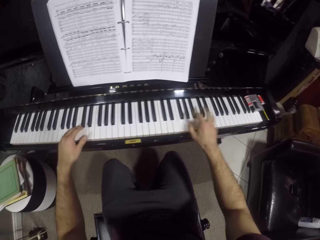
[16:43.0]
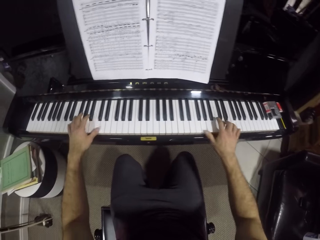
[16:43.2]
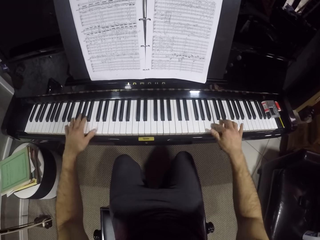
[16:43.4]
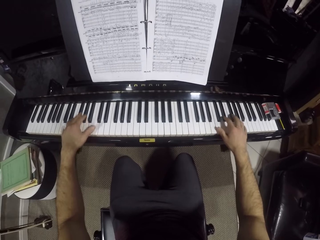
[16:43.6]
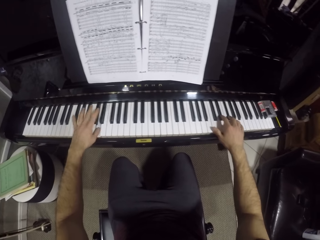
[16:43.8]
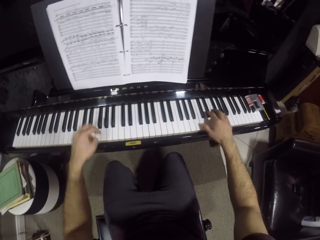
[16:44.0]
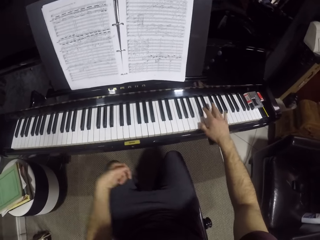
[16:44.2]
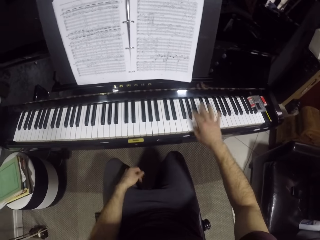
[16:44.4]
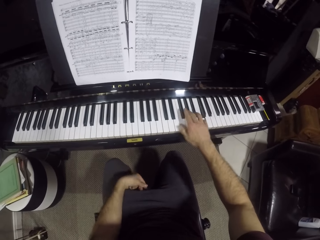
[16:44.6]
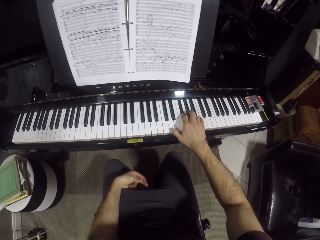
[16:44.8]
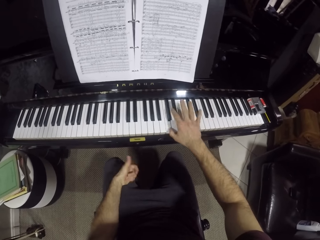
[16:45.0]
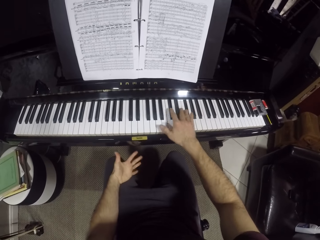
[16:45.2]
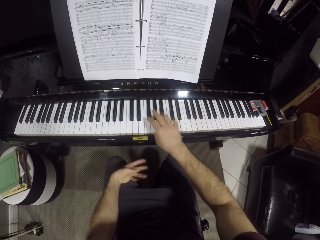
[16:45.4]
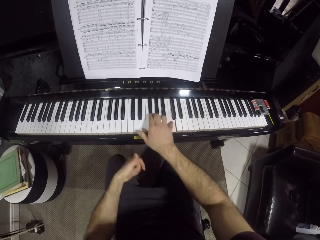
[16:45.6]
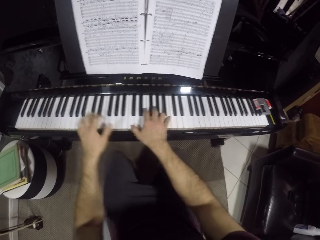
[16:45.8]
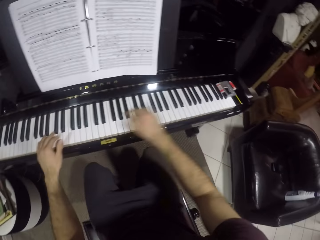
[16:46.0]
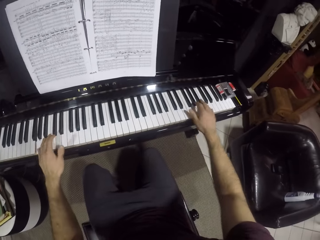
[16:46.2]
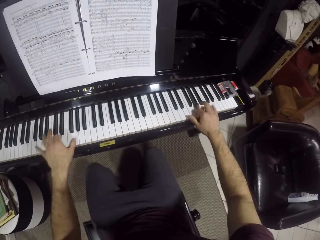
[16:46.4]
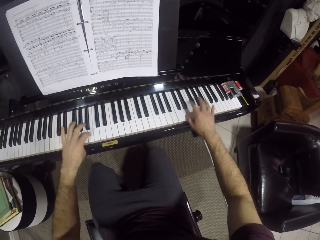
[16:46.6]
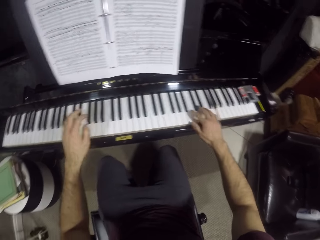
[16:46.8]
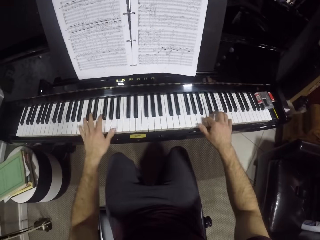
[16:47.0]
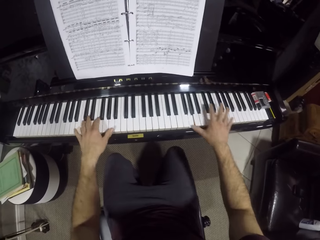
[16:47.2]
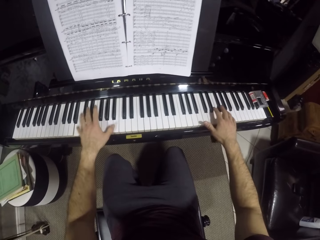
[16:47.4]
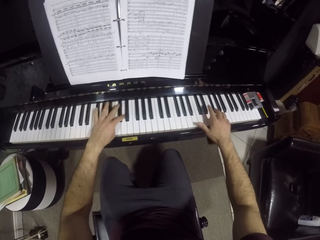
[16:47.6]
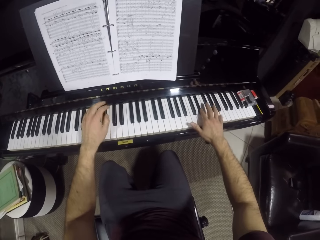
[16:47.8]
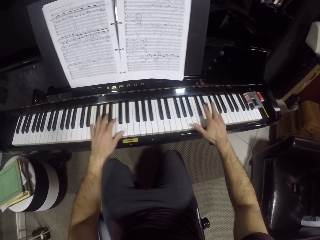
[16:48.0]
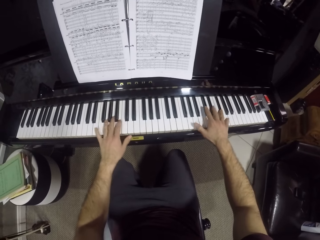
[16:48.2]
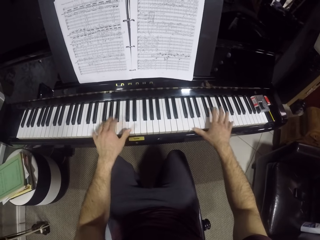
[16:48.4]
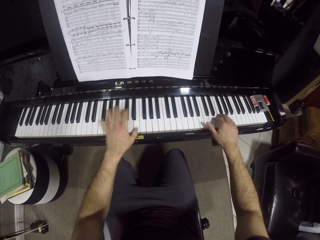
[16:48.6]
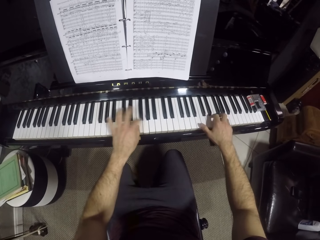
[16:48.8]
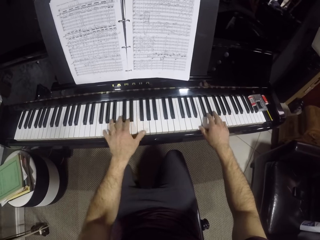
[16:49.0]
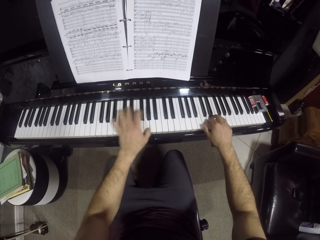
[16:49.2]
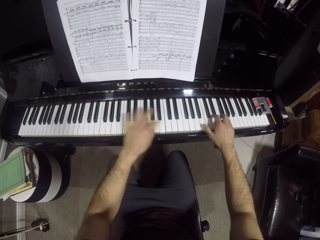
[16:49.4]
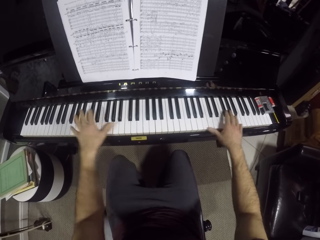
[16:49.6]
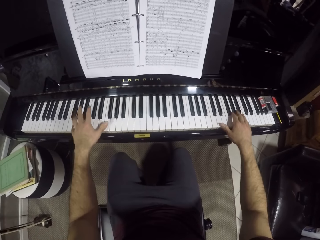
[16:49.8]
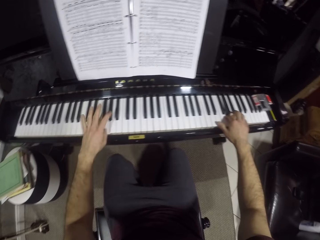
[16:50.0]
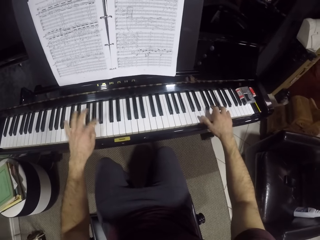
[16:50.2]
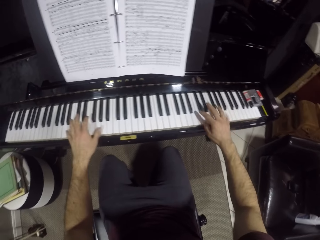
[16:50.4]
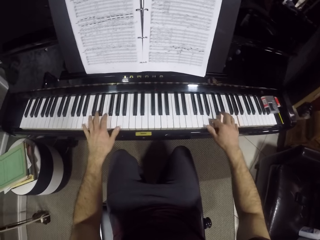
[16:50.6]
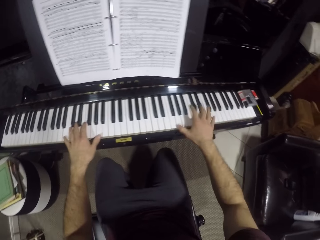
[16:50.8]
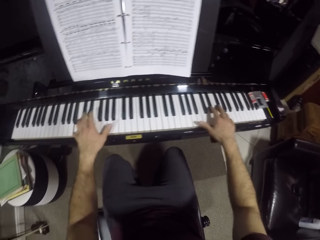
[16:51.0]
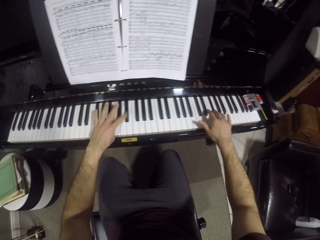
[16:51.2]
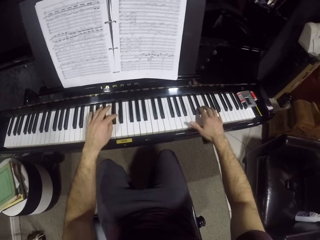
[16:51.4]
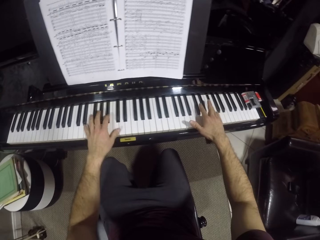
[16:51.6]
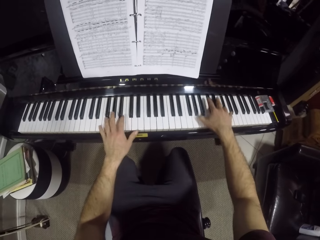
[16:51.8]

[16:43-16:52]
The camera wearer plays the piano keyboard with his right hand. He plays the piano keyboard with both hands.
